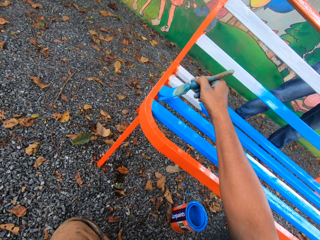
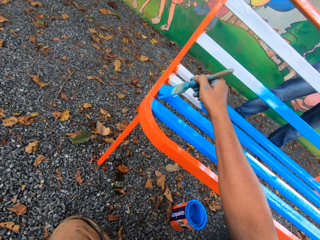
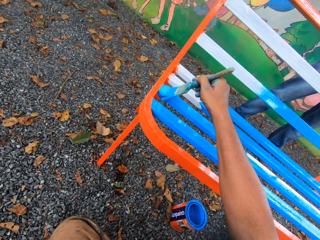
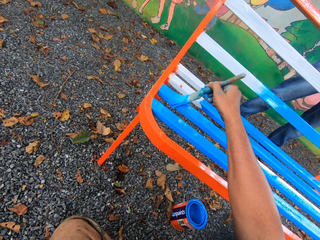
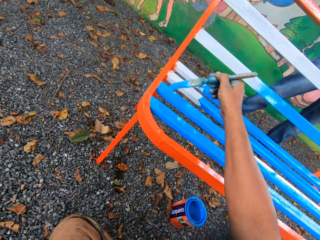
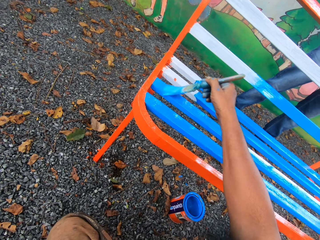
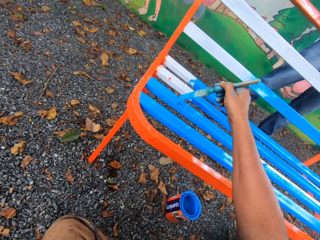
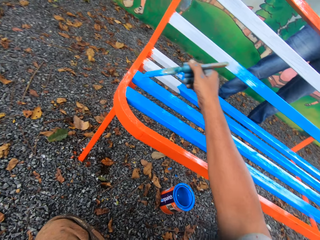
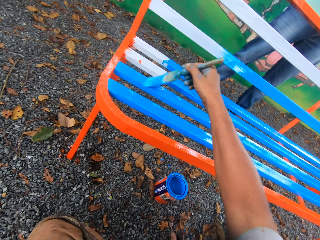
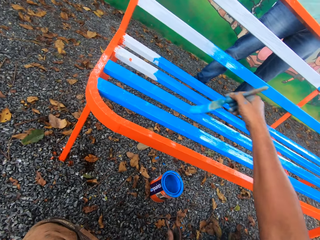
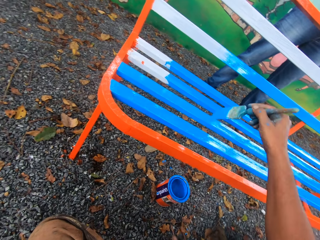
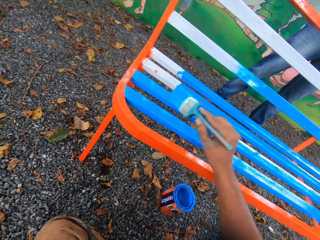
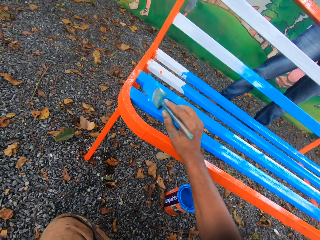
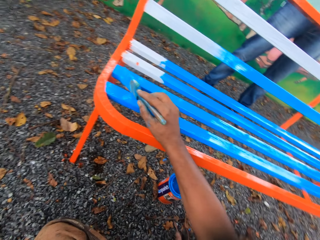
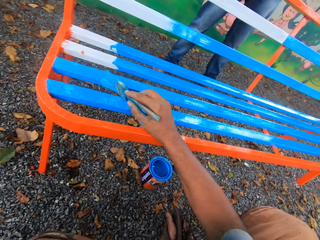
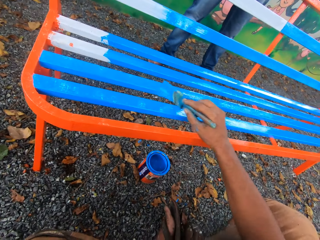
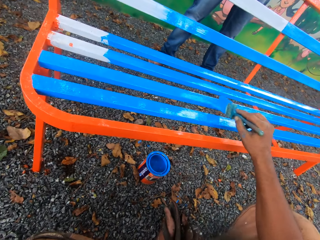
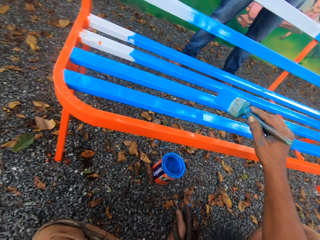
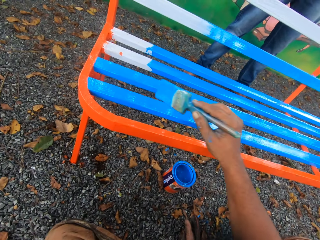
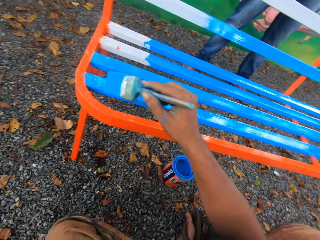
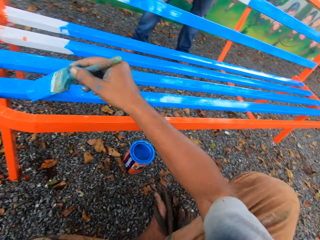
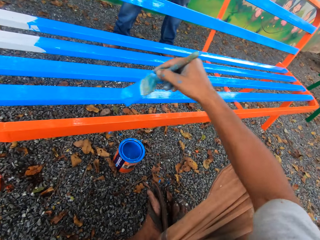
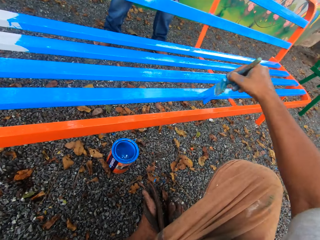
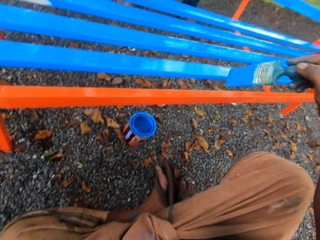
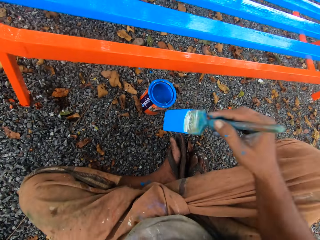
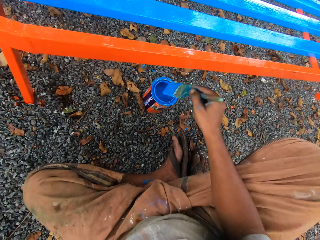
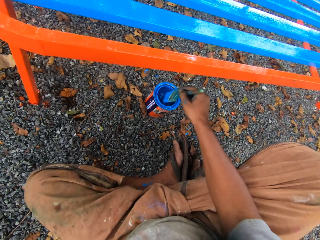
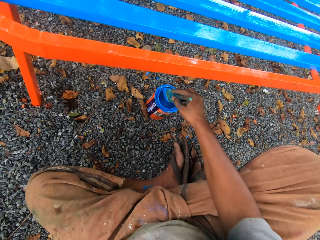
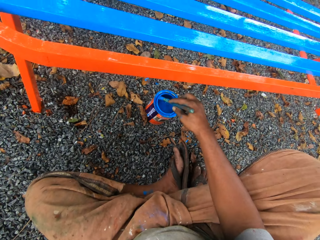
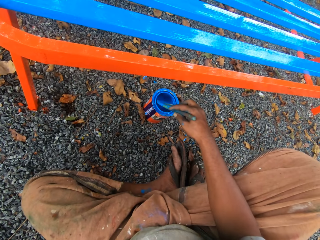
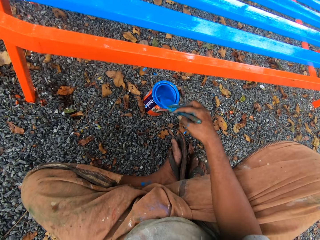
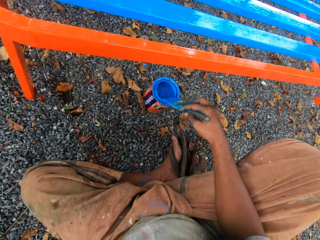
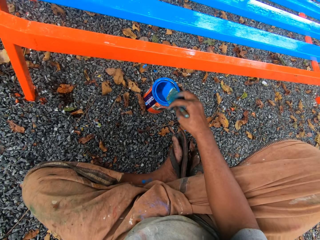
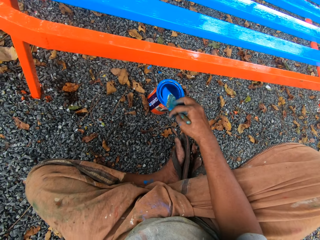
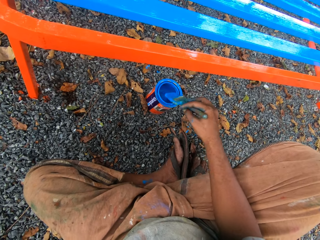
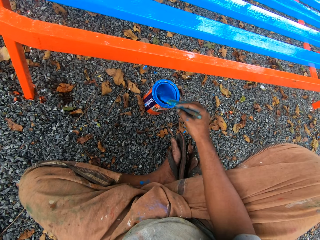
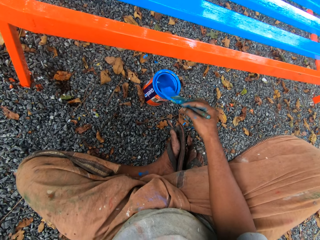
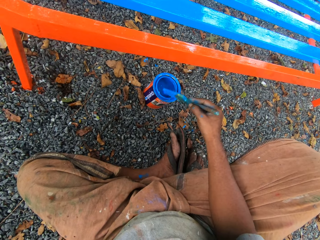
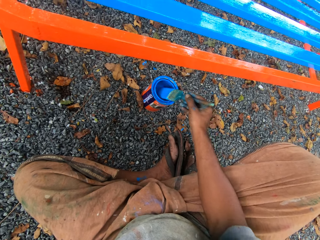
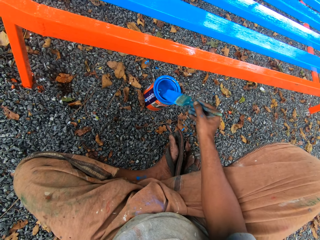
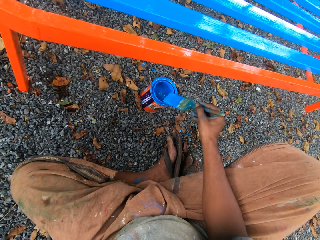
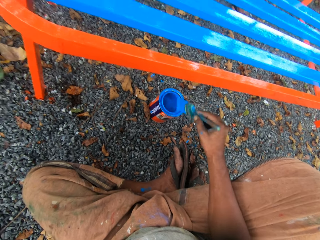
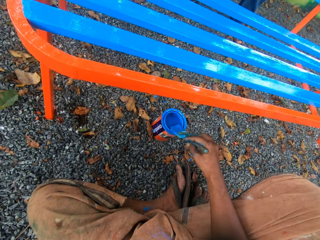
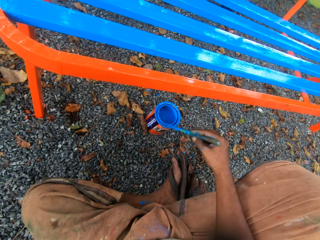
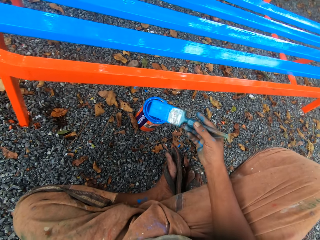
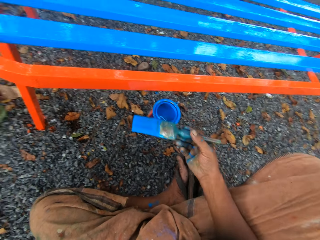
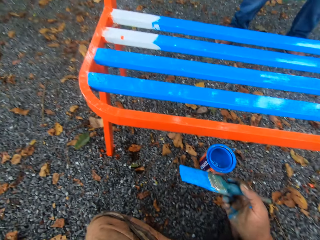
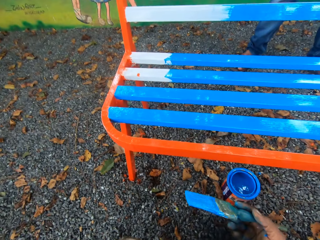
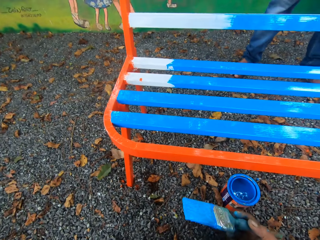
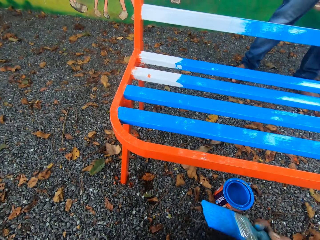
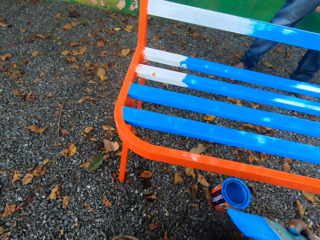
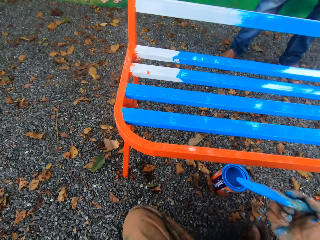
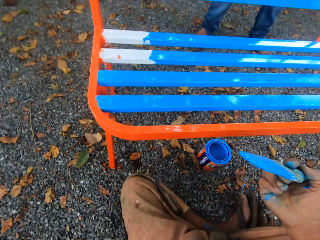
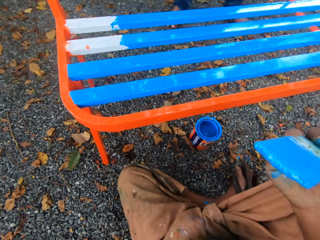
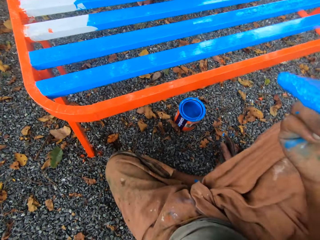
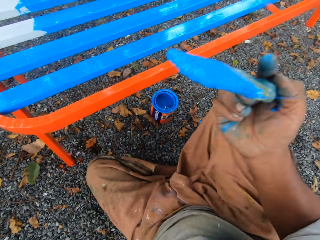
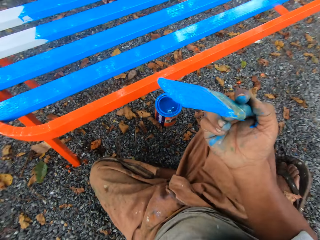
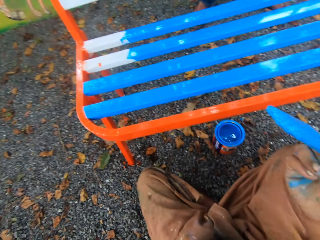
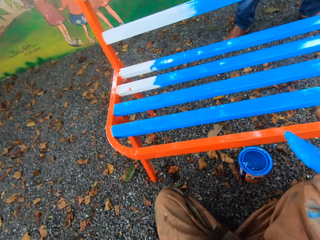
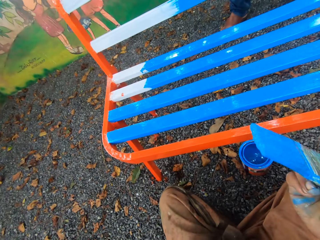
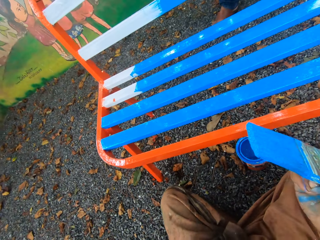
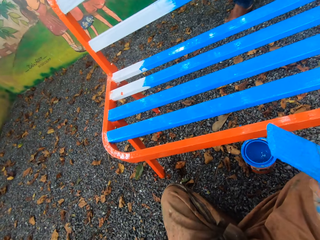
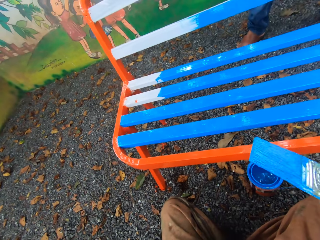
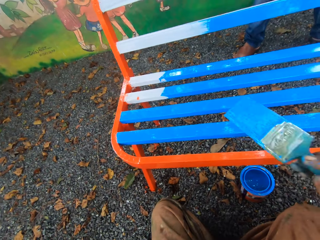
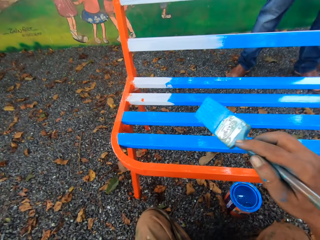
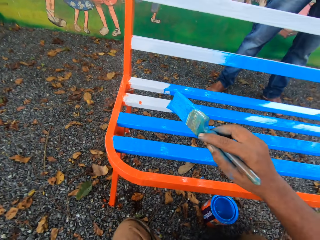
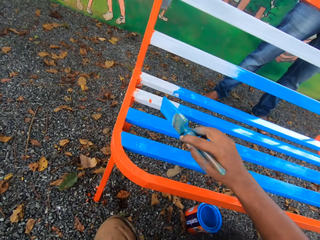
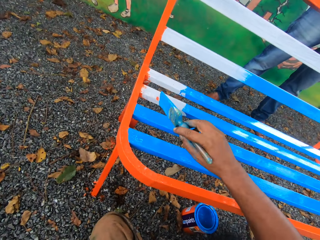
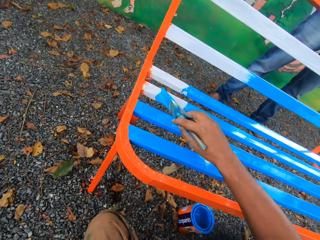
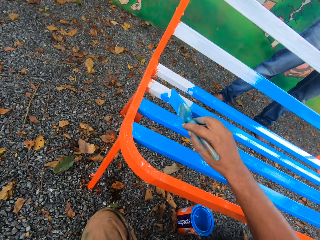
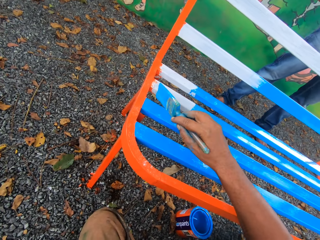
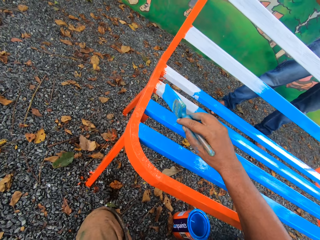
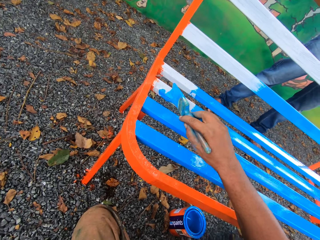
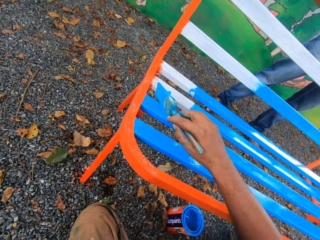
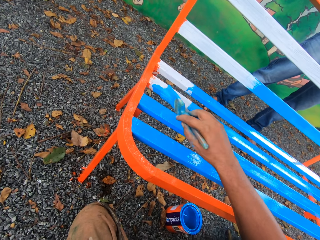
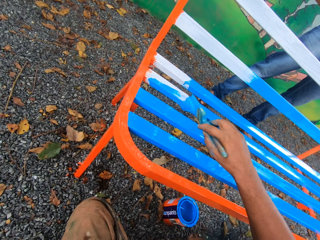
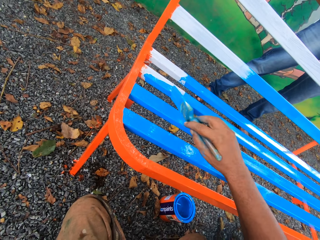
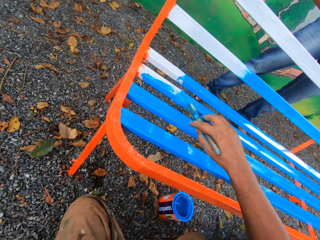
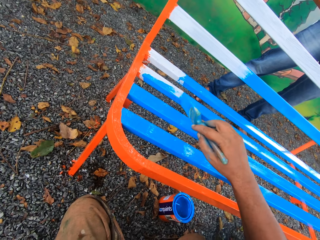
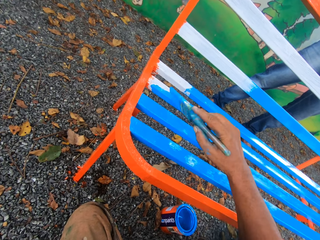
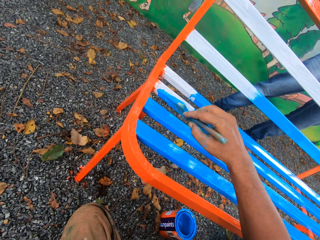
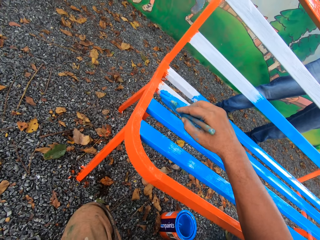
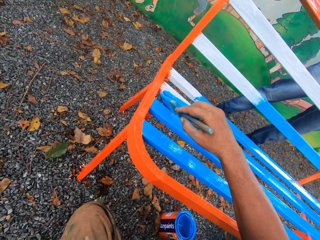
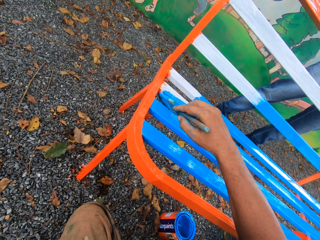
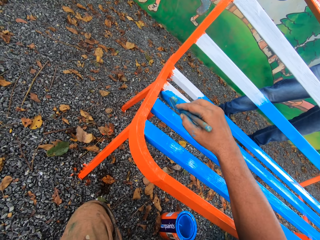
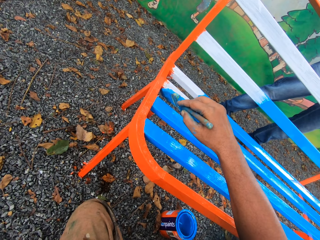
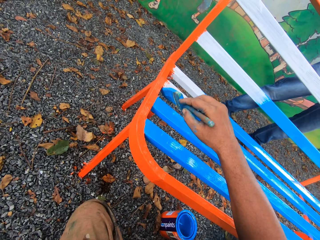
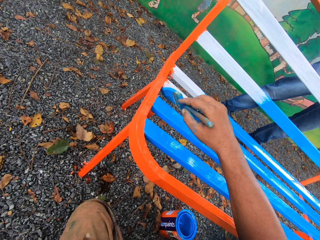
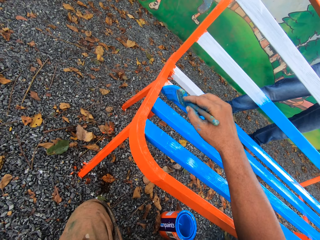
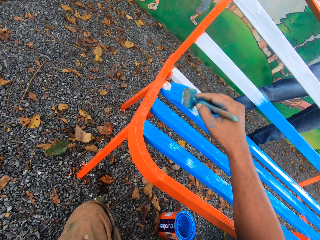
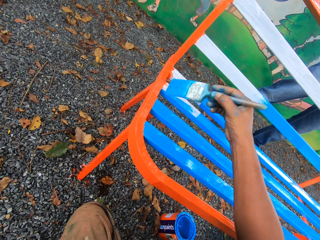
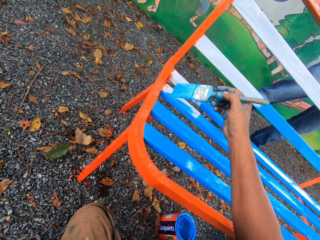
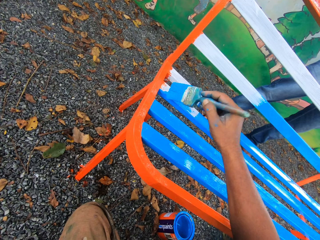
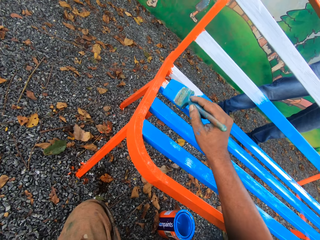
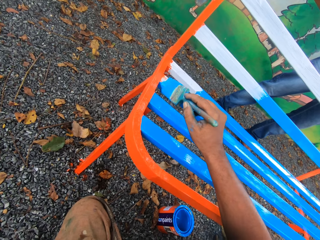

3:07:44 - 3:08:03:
The camera wearer dips the paint brush in his right hand into the container of paint on the floor. He cleans the paint brush with the mouth of the paint container. A person stands behind the metal bench. The camera wearer adjusts his position along the metal bench. He paints the chair or metal bench with the paintbrush in his right hand.

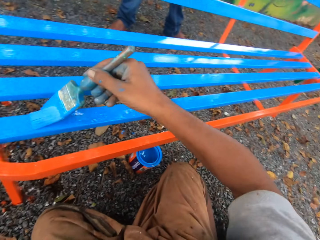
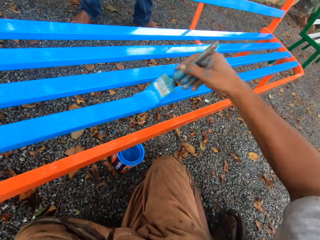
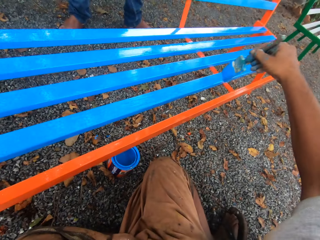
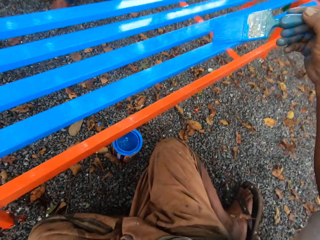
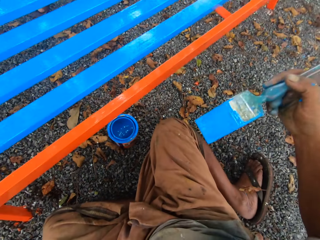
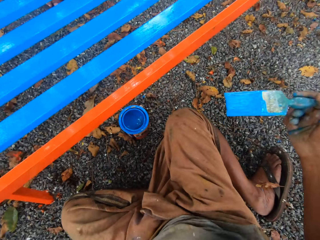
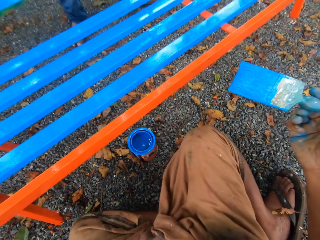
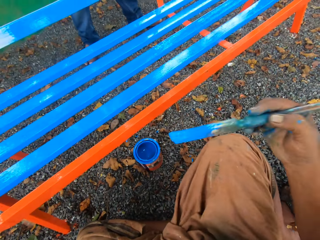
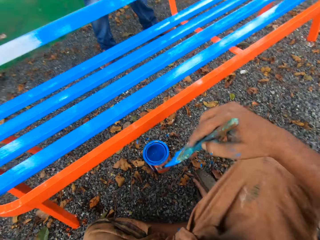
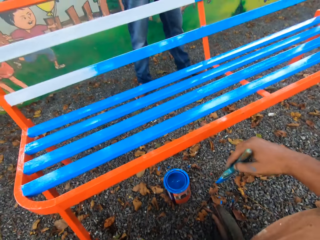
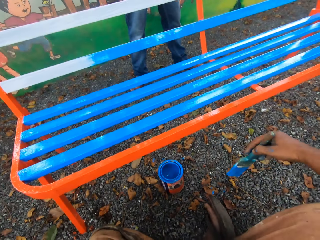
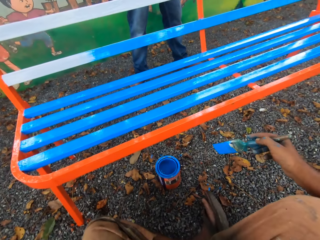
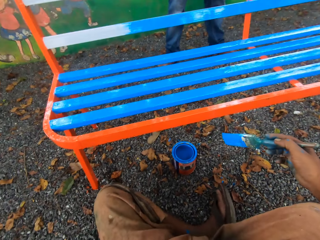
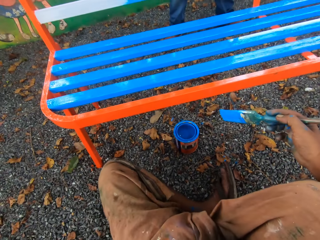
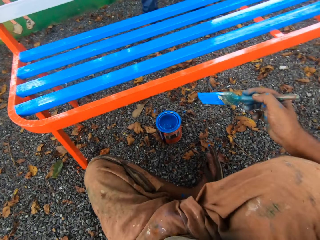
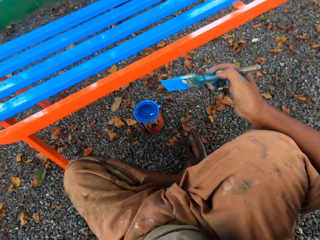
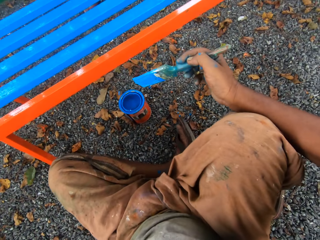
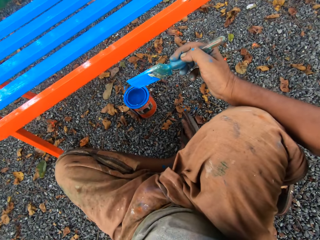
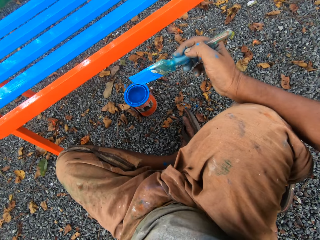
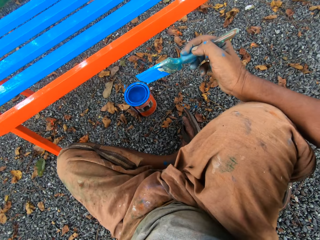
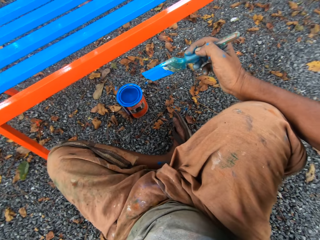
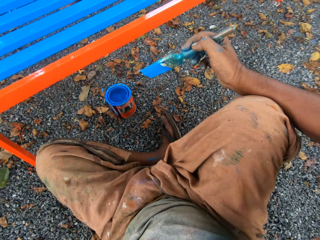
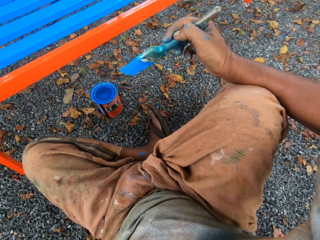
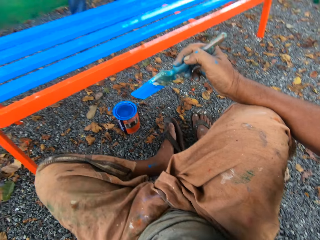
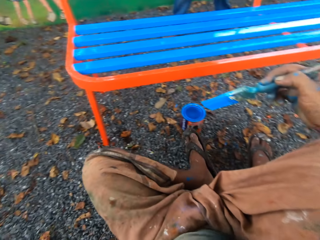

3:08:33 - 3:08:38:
The camera wearer places his right arm on the right leg.
